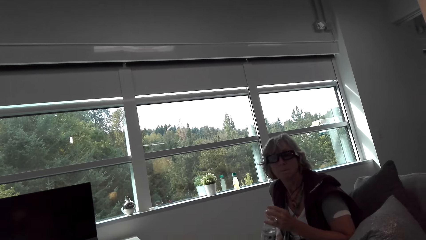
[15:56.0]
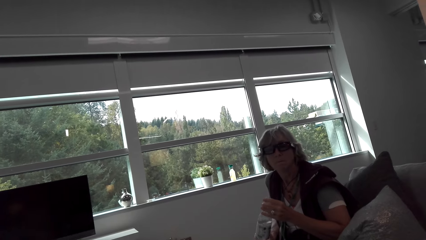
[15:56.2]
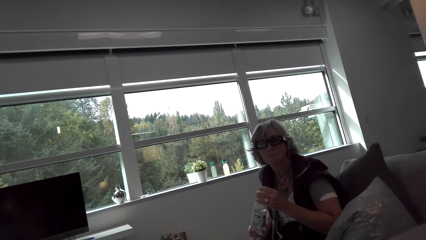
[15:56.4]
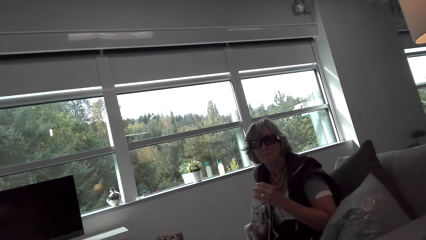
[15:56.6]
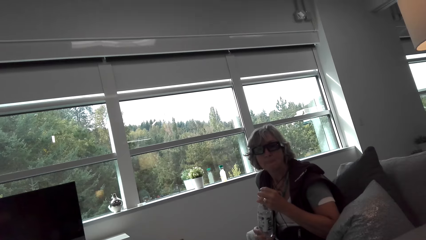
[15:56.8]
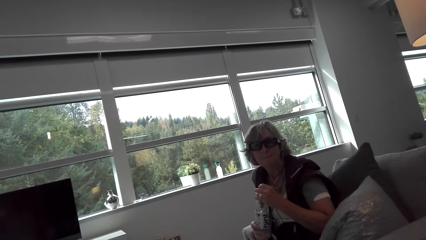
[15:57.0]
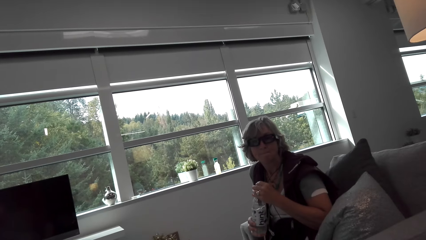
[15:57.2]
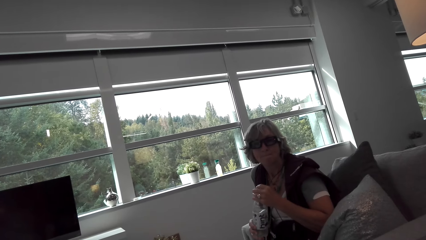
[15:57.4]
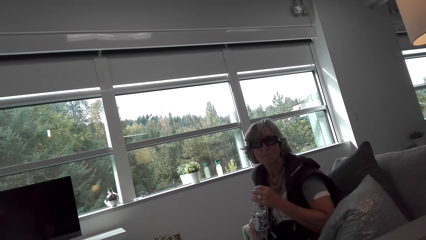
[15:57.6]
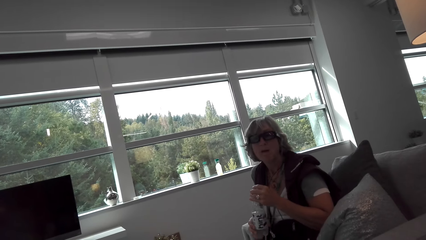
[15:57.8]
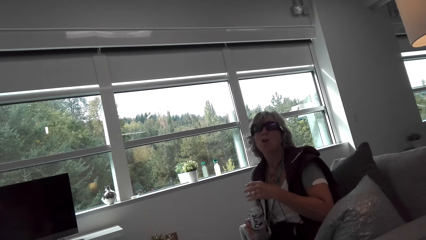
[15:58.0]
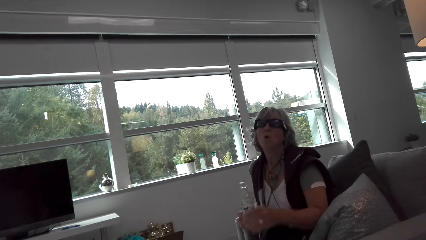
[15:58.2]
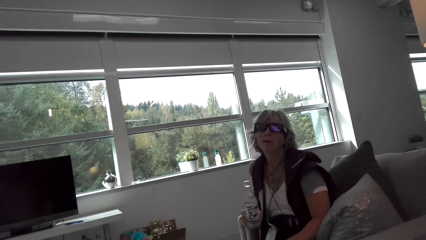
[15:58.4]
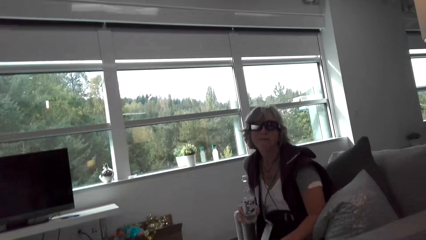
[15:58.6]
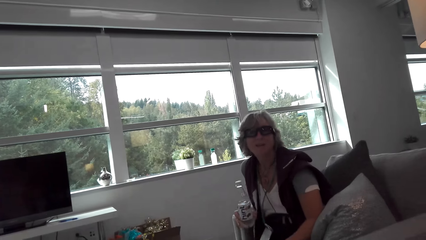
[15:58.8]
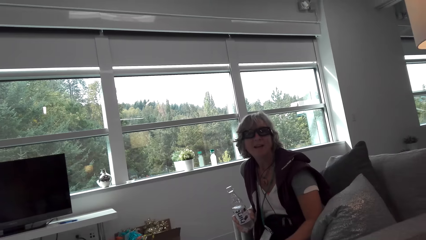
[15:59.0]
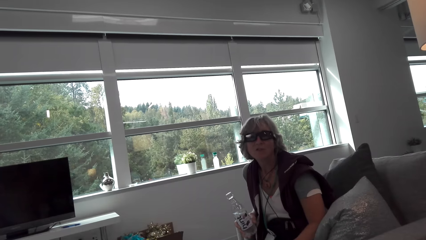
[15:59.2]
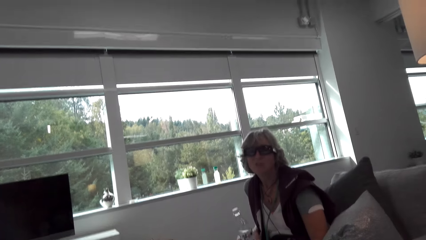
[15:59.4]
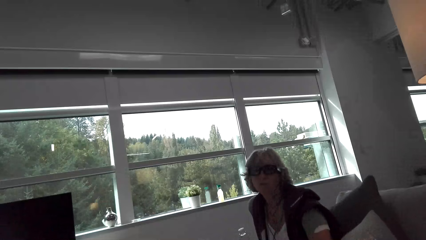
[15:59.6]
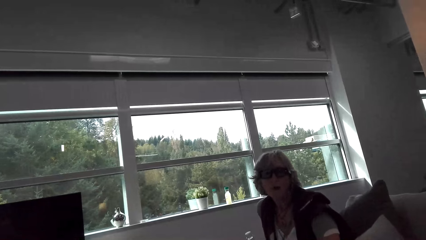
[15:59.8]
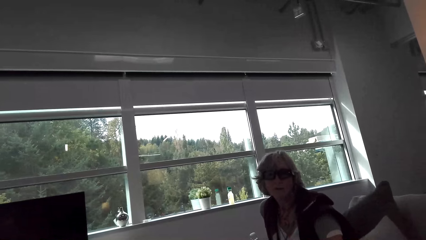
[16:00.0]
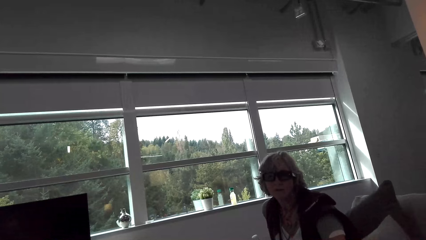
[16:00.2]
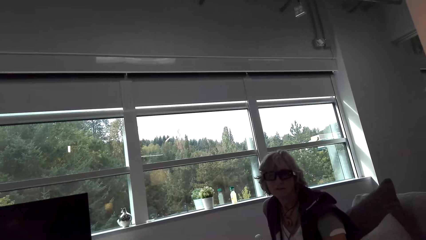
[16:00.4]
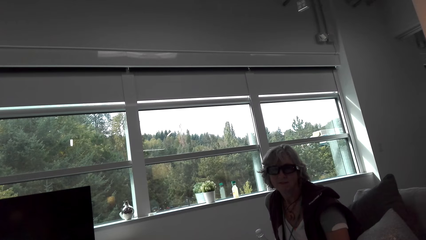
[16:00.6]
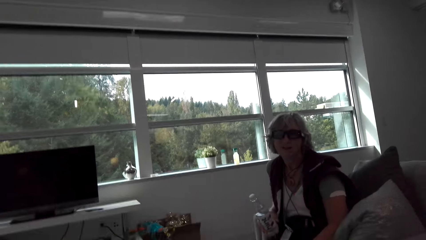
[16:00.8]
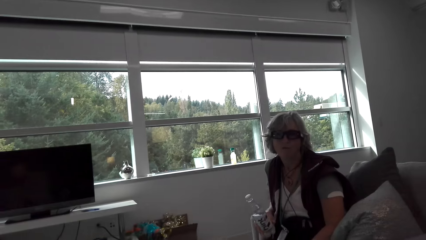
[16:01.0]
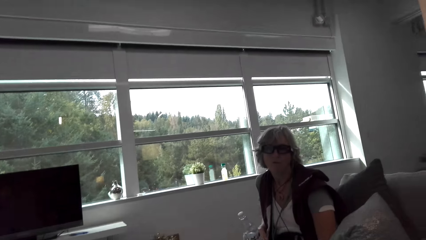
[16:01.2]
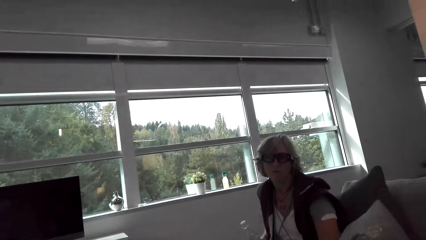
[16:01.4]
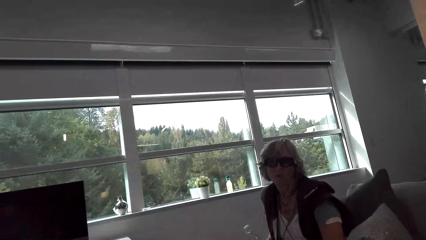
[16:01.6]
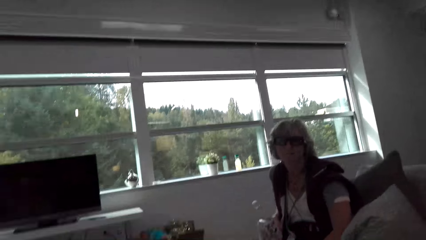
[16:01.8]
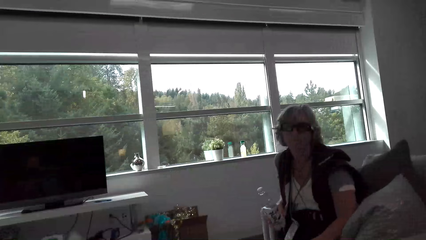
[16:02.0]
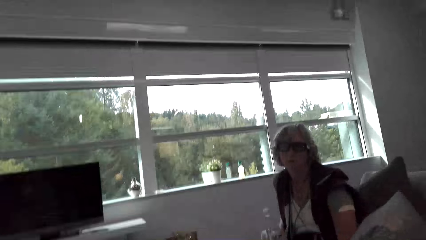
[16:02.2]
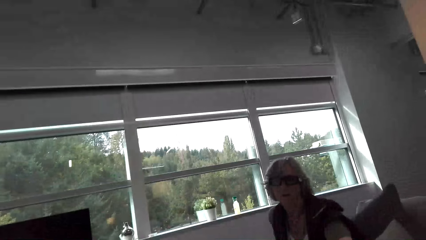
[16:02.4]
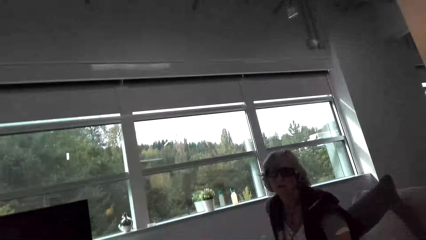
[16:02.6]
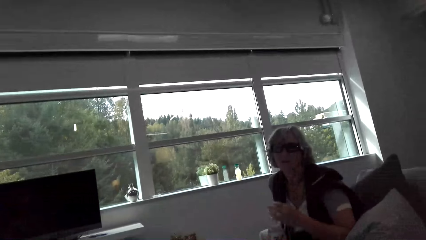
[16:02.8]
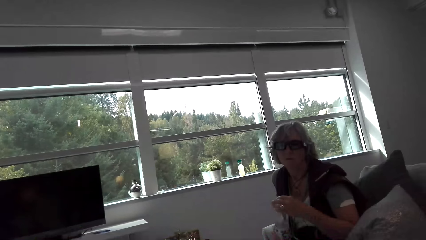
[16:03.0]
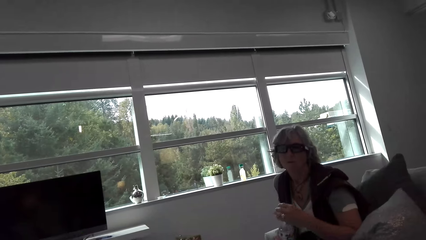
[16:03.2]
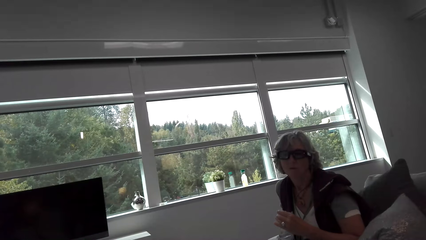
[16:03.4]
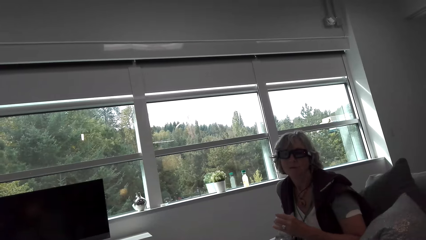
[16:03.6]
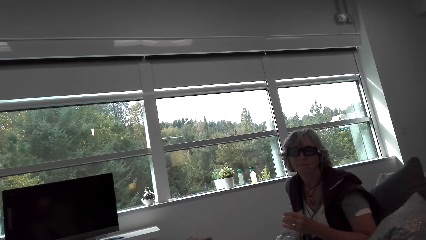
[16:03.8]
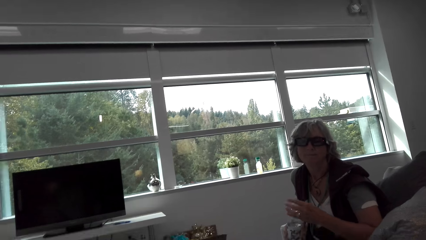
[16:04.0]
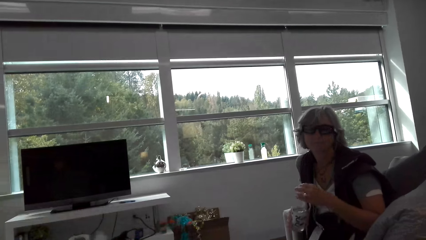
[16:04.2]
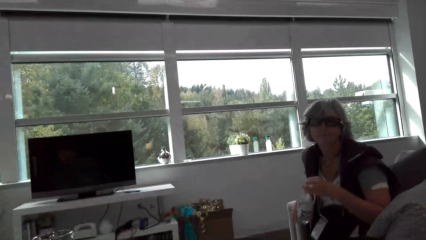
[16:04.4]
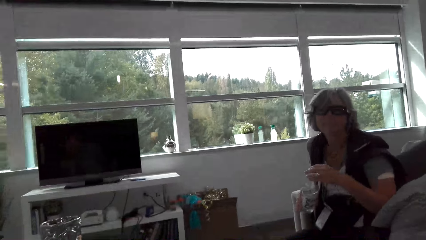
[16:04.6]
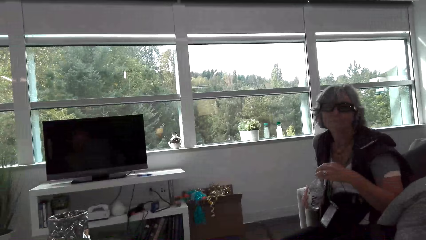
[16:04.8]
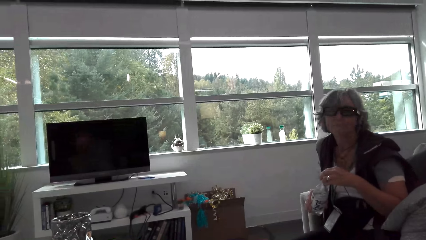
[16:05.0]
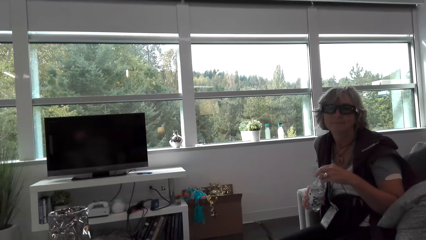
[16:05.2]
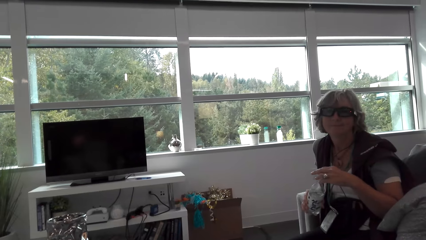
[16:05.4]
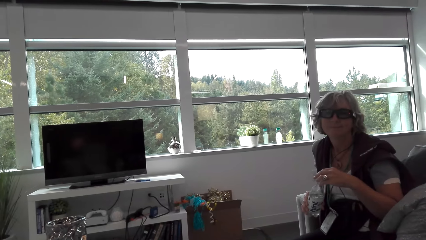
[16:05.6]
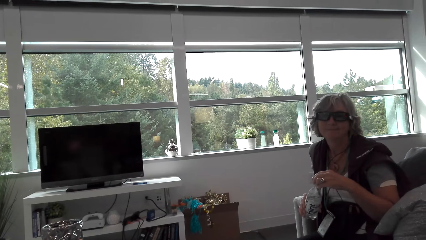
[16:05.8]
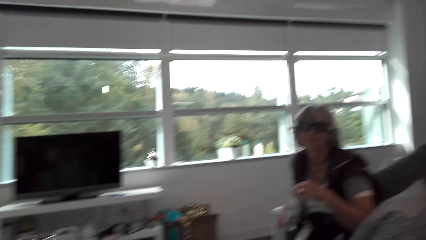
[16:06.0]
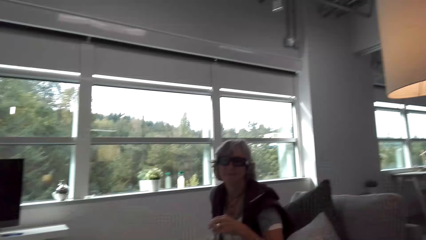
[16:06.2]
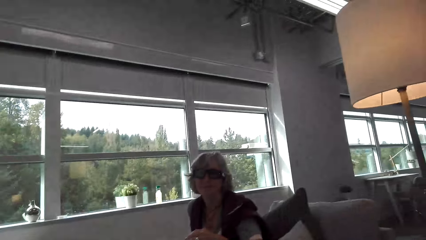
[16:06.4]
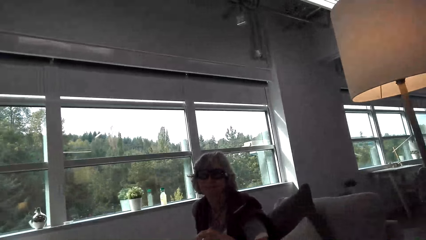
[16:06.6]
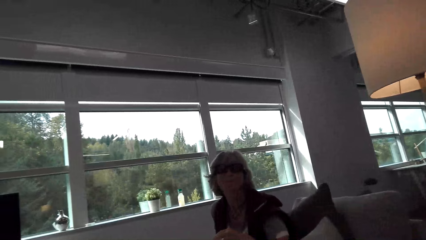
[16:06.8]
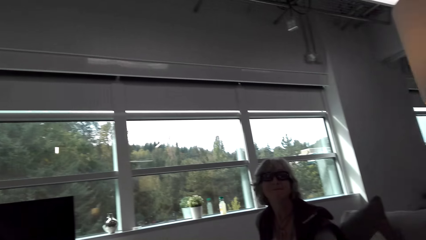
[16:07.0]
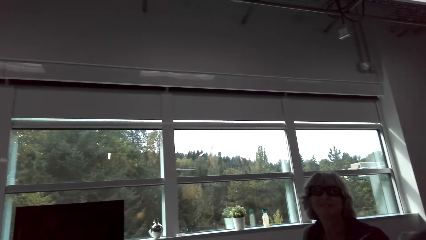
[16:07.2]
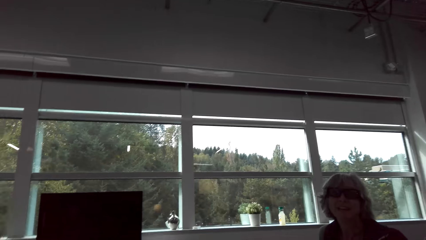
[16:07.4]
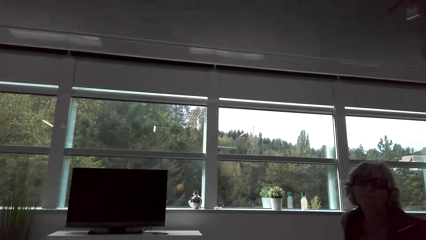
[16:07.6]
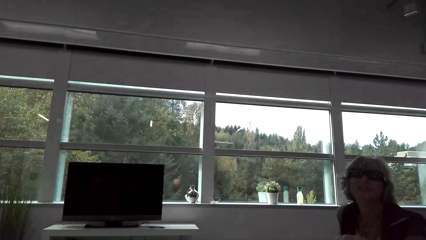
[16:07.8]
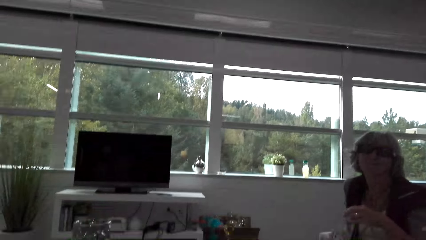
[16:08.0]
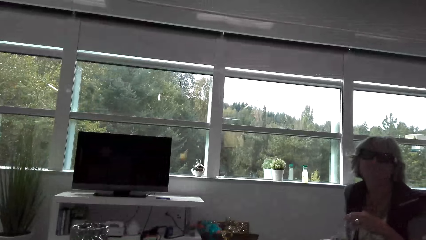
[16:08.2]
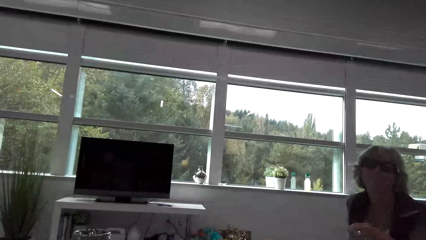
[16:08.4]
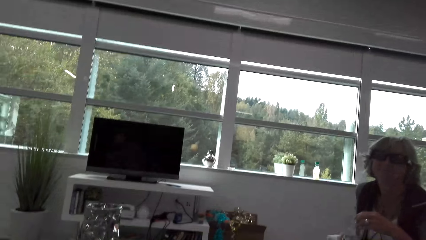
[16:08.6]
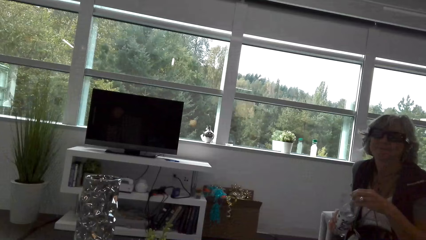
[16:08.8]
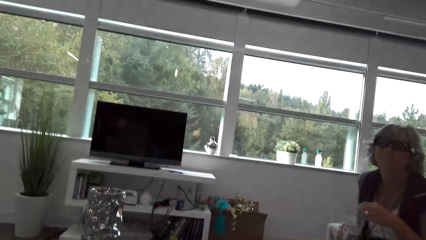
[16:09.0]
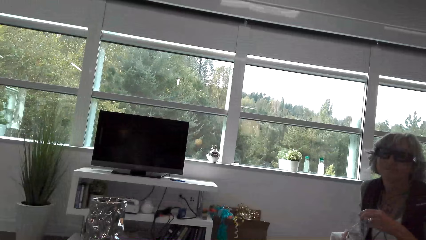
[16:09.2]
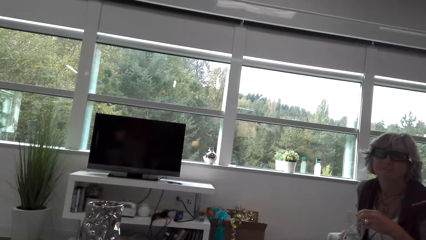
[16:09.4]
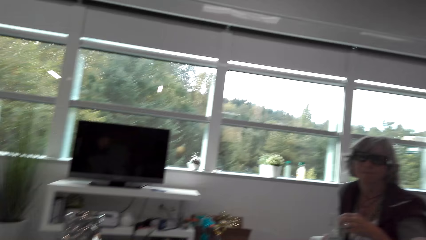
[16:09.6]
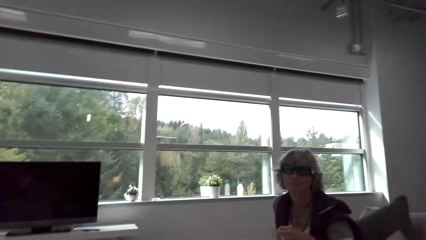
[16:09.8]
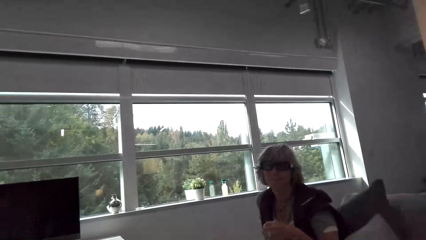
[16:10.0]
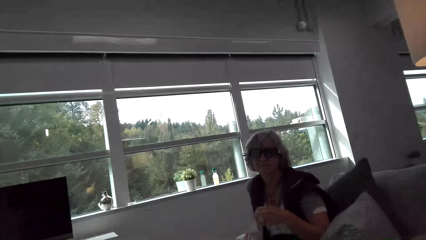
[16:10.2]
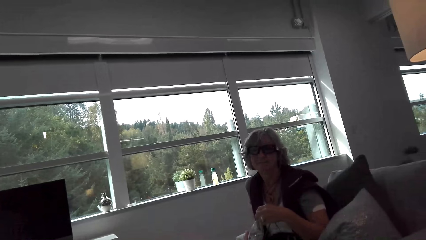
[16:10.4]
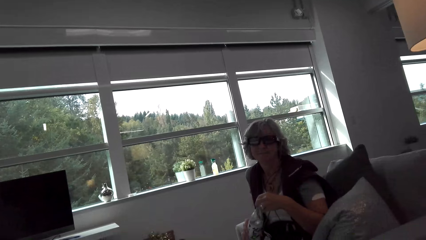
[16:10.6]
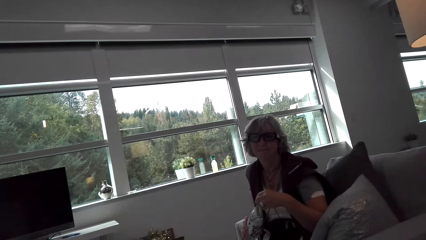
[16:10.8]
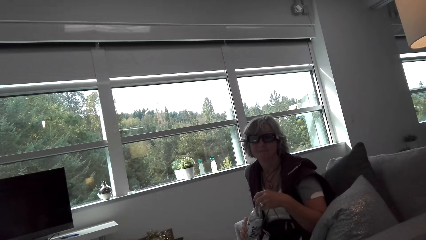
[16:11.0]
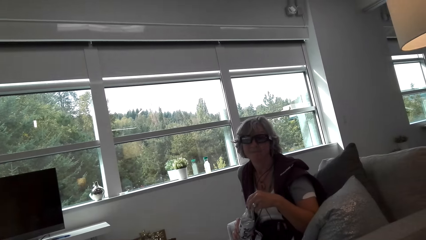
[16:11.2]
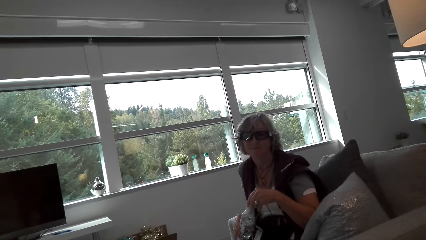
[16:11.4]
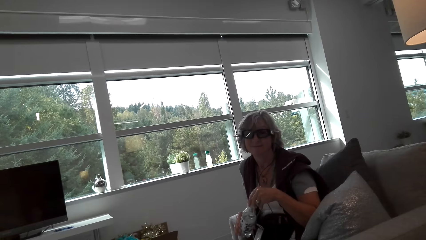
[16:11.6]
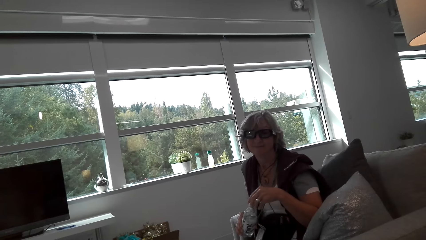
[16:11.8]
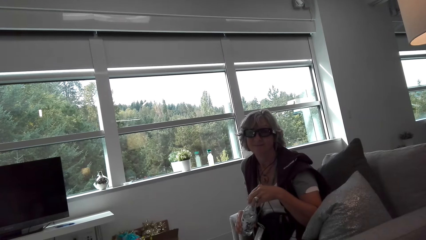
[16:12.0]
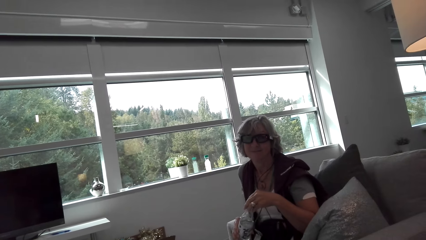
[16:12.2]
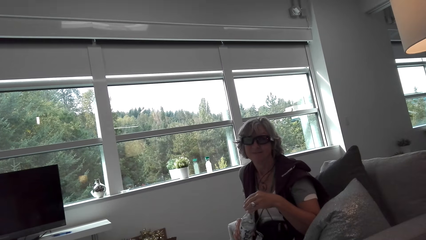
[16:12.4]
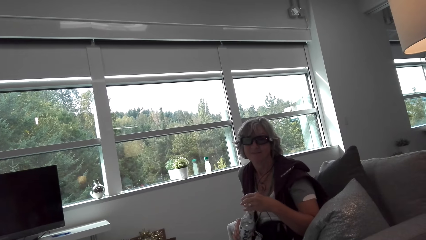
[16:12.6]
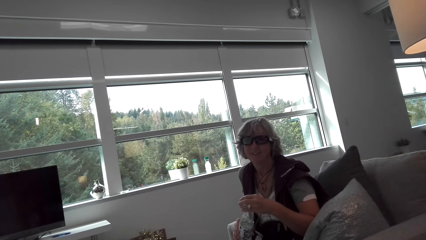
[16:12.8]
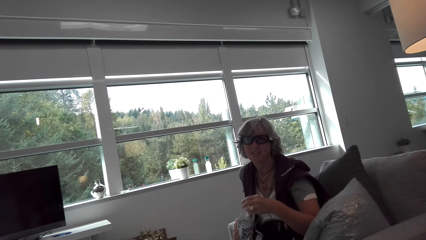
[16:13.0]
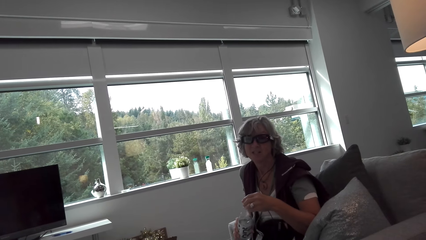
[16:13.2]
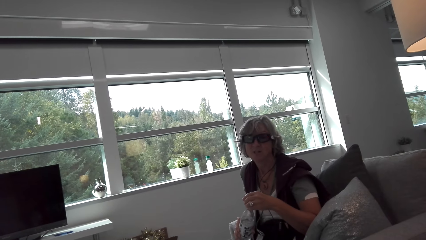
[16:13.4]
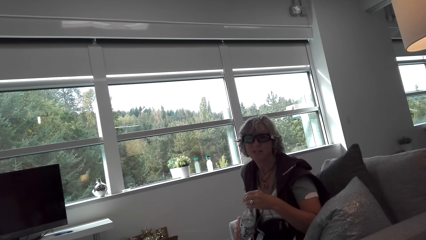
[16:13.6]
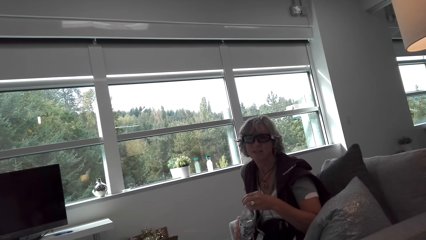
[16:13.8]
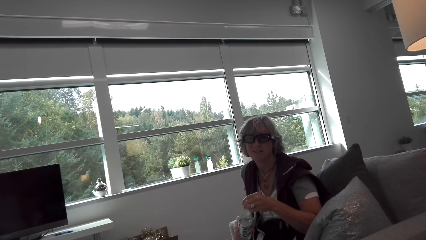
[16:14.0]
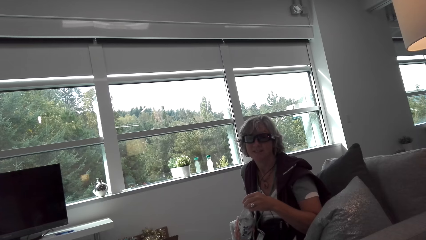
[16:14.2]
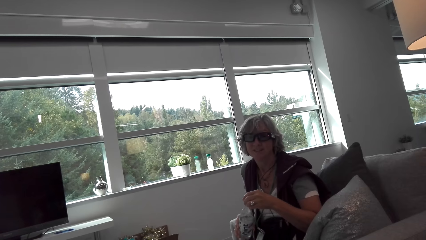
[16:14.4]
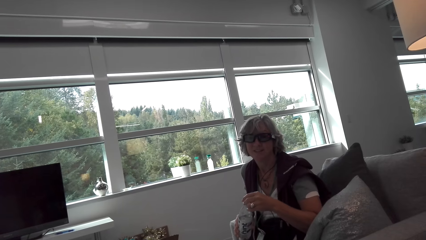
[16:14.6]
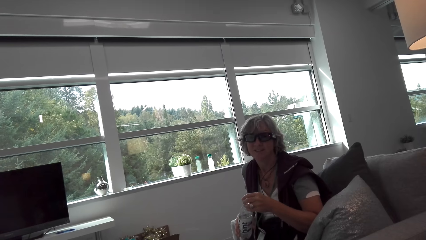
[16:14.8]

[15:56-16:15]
The camera wearer looks around and talks with a lady. The lady lowers the hand and holds the water bottle with the right hand. The camera wearer talks with the lady. The lady opens the water bottle lid. The camera wearer looks around. They hold the water bottle with both hands.
